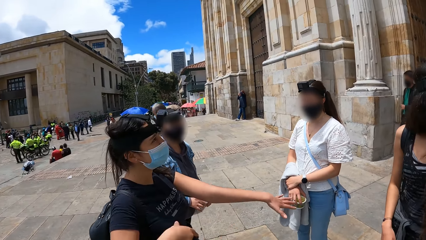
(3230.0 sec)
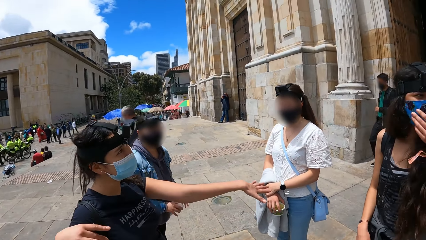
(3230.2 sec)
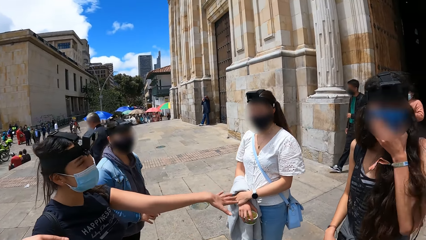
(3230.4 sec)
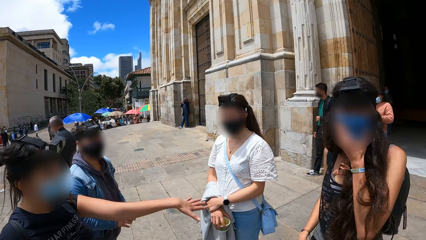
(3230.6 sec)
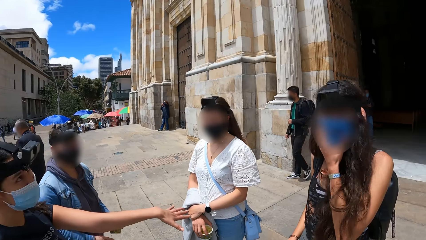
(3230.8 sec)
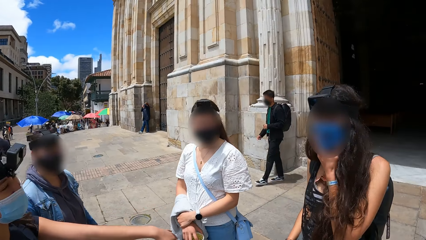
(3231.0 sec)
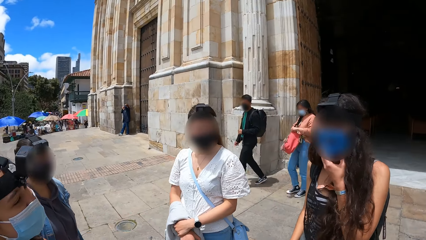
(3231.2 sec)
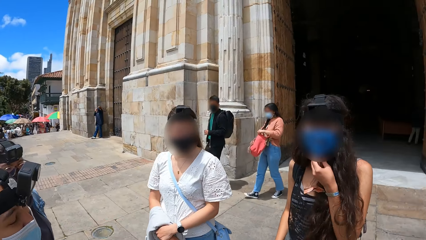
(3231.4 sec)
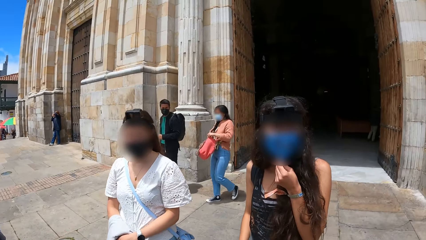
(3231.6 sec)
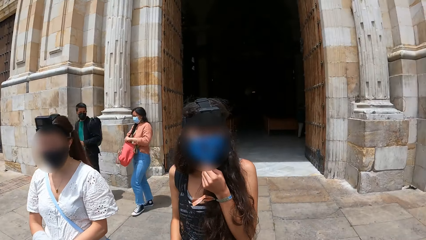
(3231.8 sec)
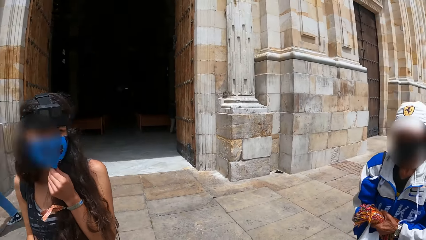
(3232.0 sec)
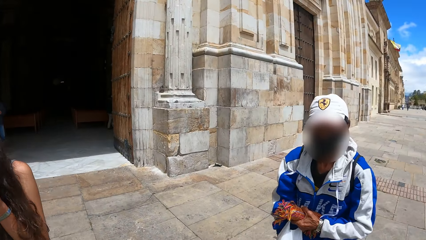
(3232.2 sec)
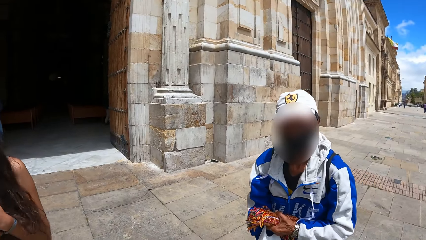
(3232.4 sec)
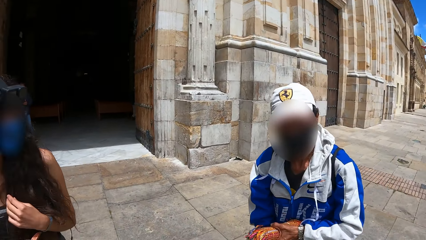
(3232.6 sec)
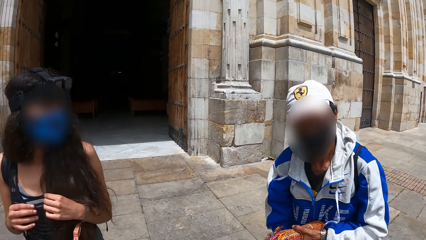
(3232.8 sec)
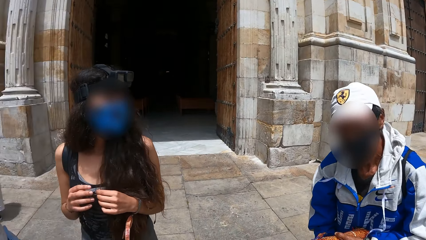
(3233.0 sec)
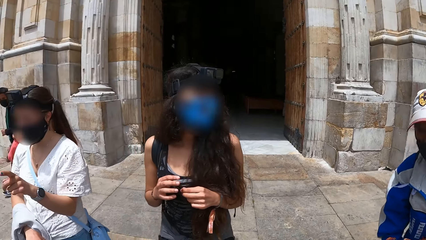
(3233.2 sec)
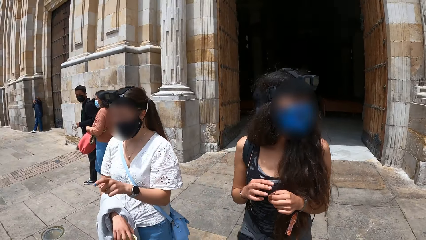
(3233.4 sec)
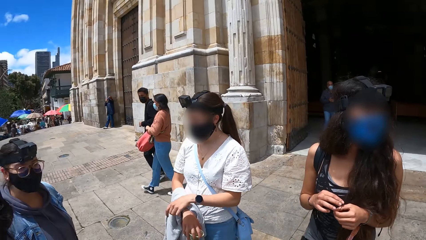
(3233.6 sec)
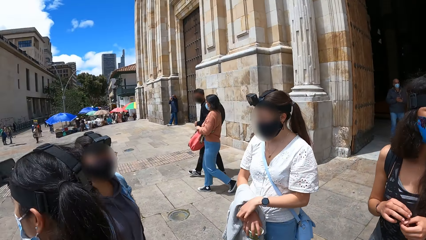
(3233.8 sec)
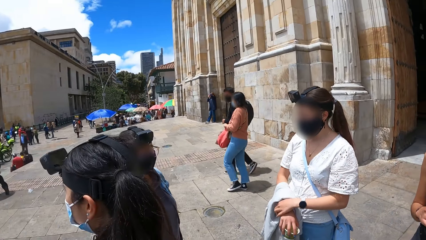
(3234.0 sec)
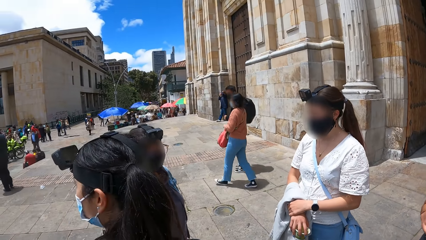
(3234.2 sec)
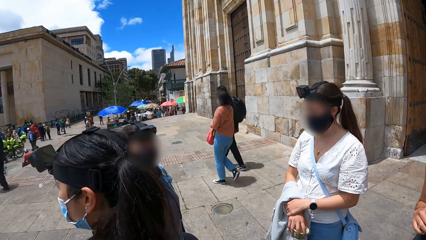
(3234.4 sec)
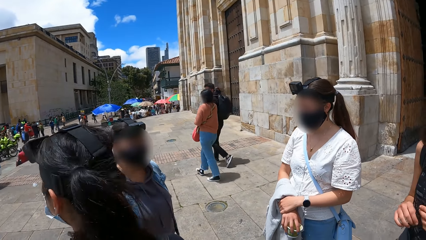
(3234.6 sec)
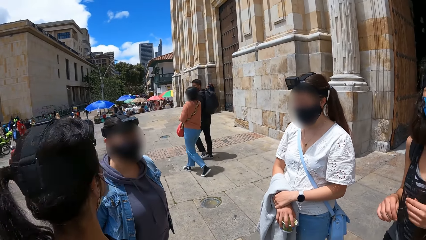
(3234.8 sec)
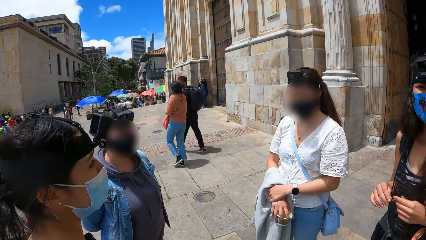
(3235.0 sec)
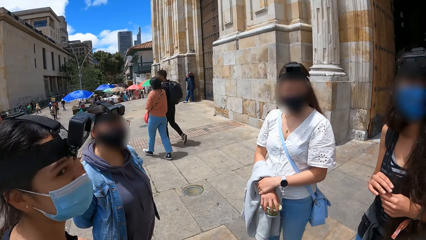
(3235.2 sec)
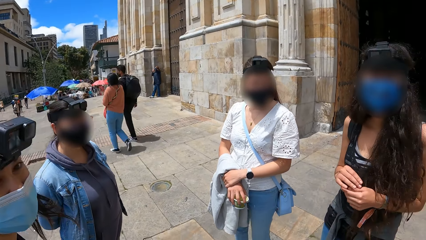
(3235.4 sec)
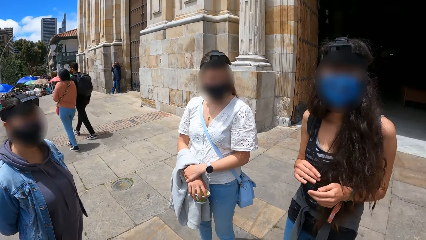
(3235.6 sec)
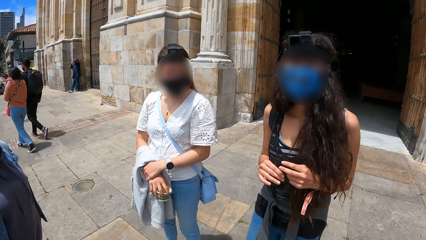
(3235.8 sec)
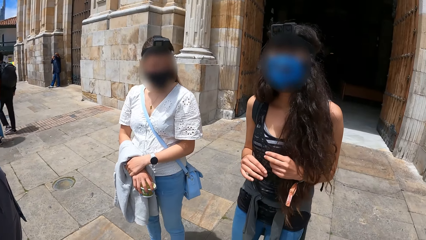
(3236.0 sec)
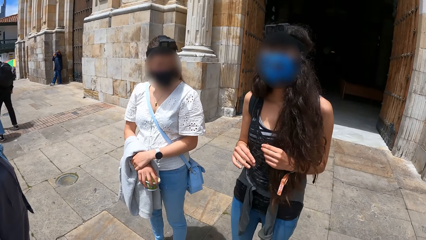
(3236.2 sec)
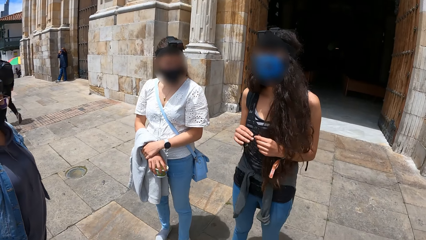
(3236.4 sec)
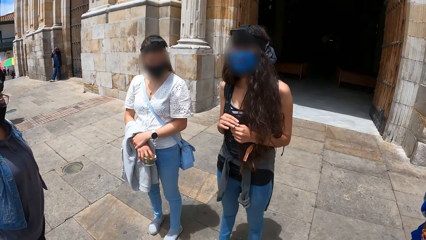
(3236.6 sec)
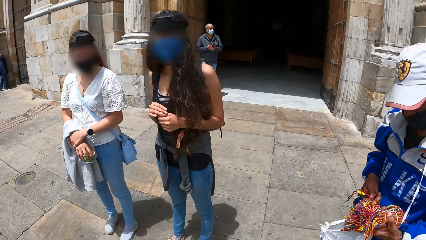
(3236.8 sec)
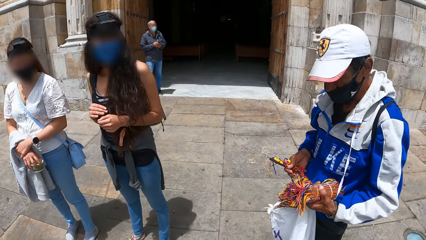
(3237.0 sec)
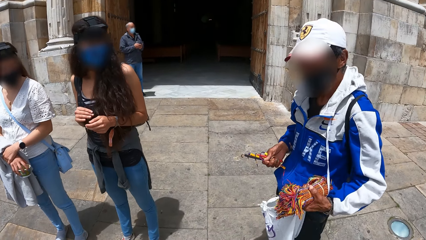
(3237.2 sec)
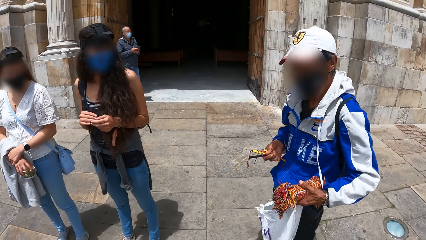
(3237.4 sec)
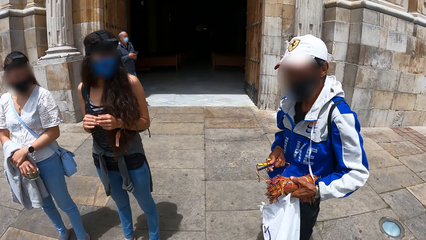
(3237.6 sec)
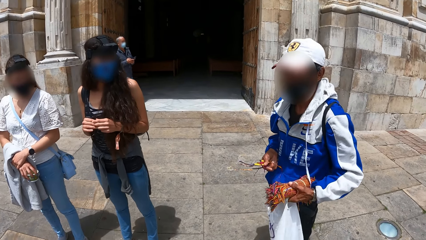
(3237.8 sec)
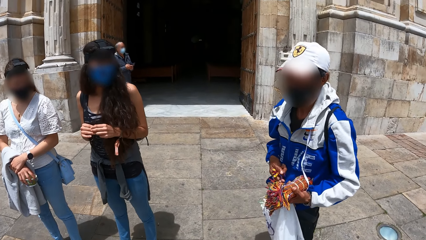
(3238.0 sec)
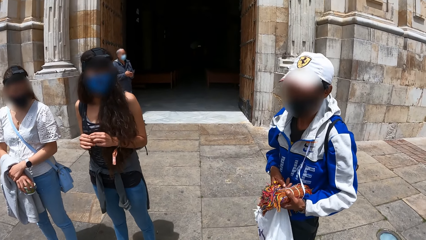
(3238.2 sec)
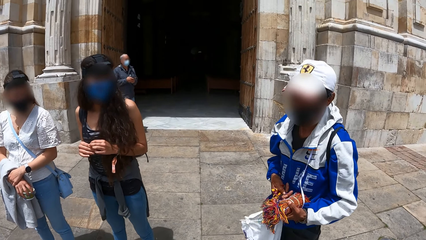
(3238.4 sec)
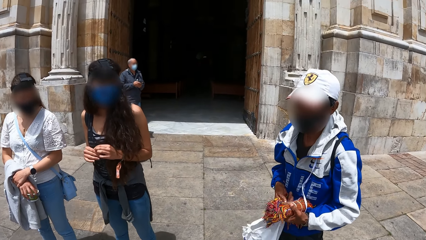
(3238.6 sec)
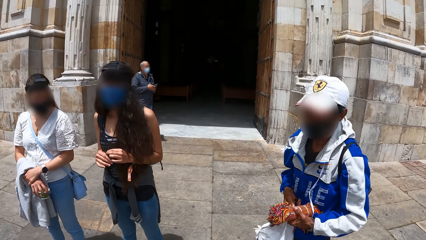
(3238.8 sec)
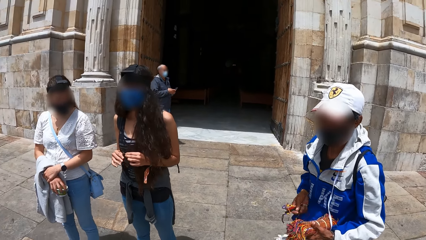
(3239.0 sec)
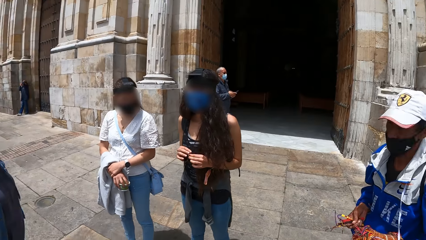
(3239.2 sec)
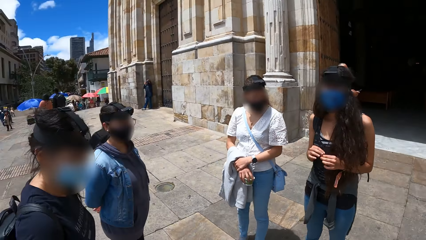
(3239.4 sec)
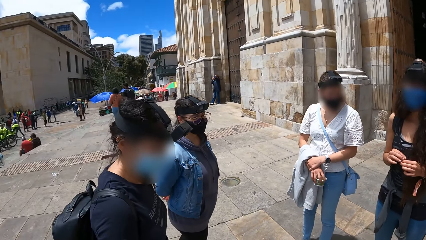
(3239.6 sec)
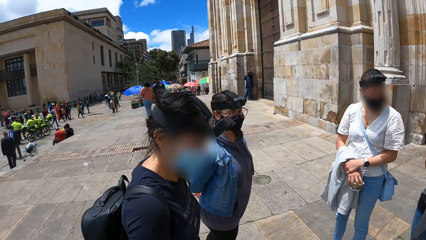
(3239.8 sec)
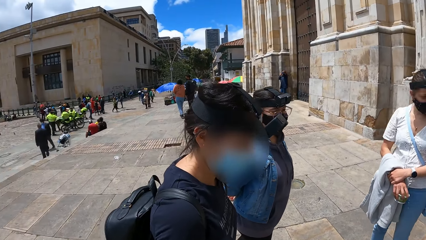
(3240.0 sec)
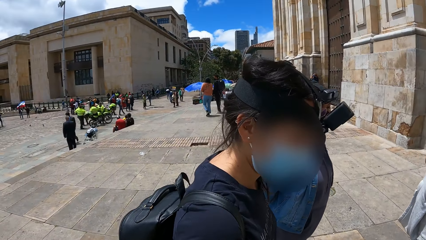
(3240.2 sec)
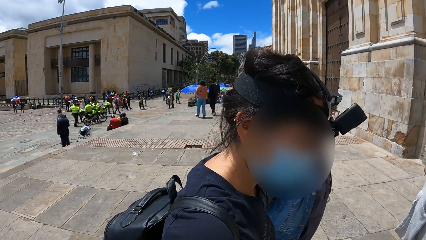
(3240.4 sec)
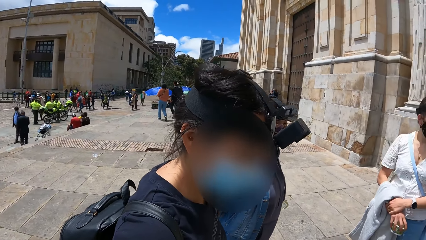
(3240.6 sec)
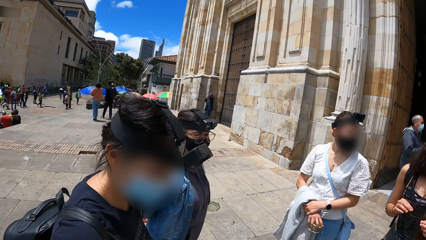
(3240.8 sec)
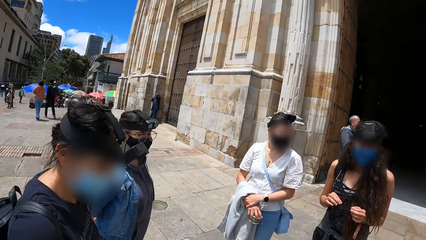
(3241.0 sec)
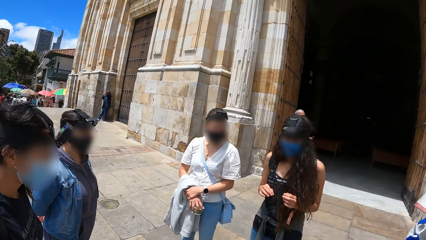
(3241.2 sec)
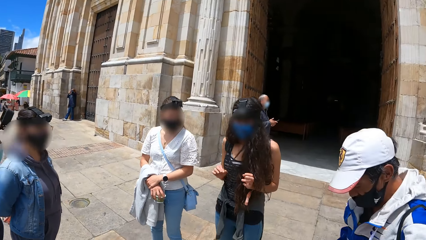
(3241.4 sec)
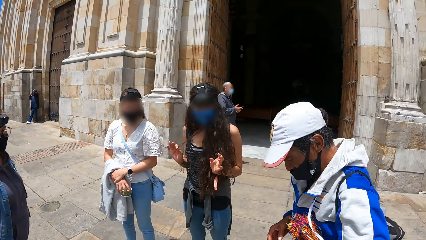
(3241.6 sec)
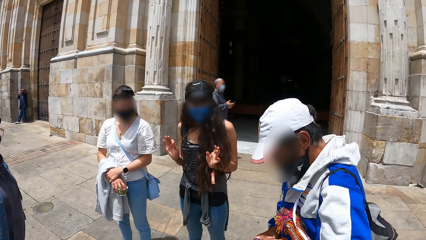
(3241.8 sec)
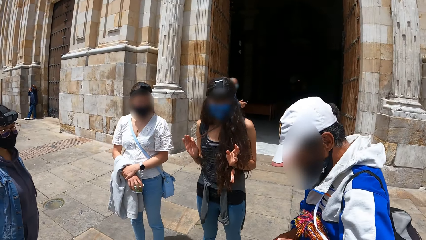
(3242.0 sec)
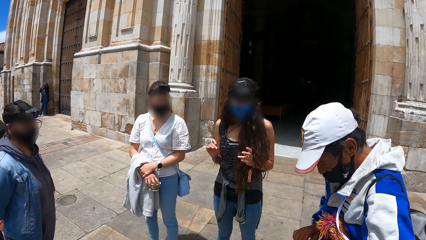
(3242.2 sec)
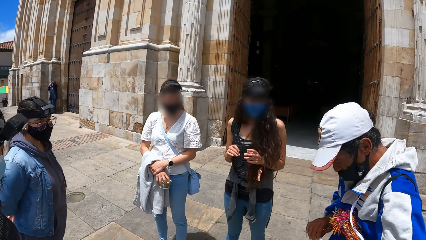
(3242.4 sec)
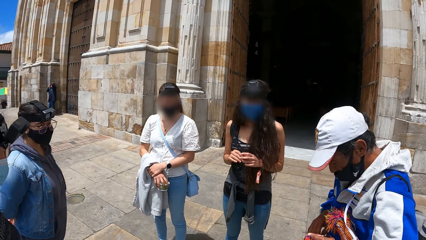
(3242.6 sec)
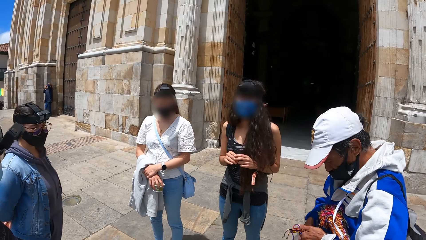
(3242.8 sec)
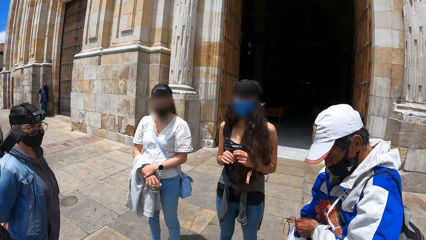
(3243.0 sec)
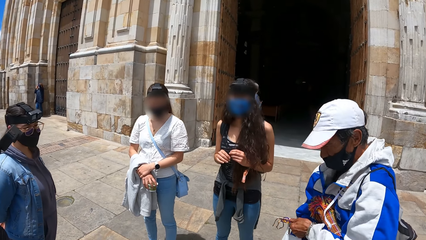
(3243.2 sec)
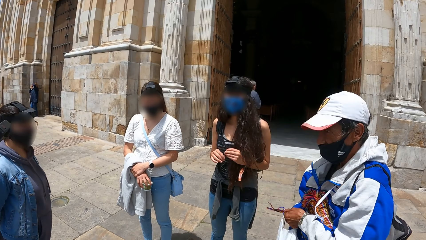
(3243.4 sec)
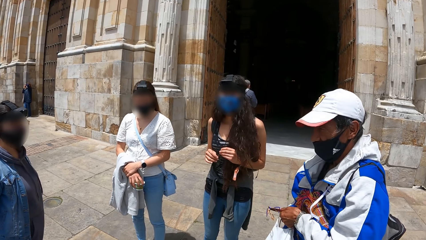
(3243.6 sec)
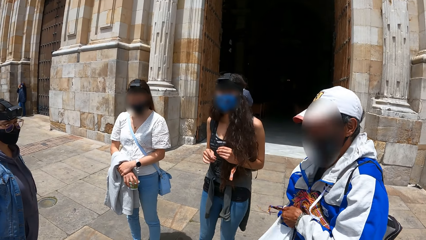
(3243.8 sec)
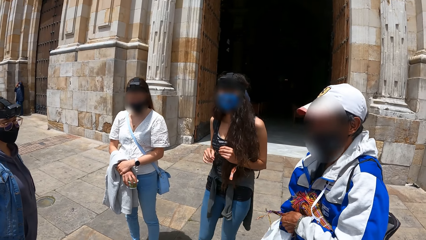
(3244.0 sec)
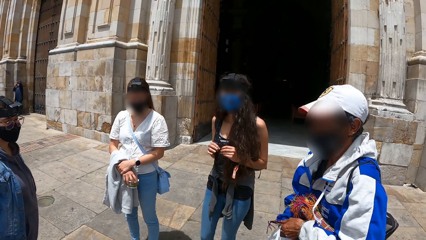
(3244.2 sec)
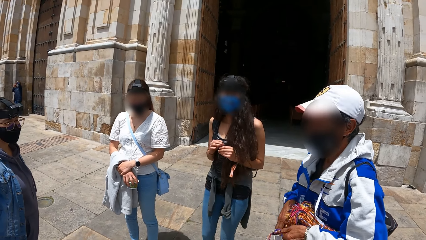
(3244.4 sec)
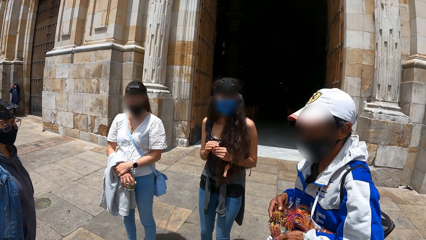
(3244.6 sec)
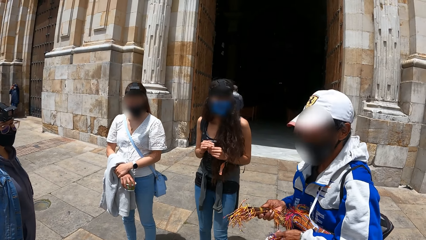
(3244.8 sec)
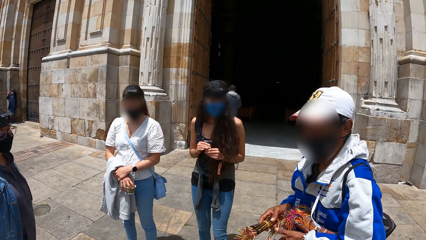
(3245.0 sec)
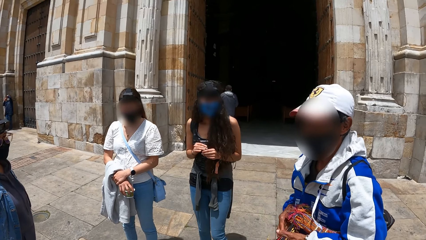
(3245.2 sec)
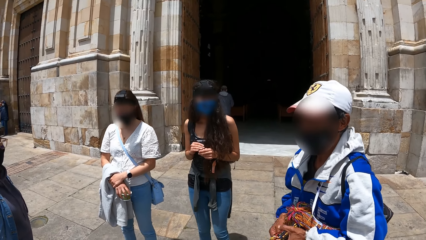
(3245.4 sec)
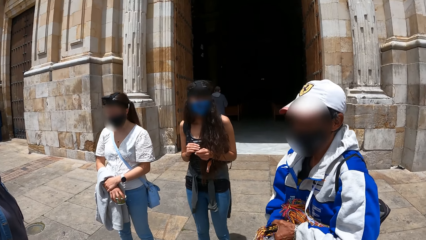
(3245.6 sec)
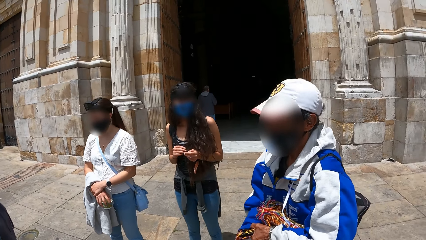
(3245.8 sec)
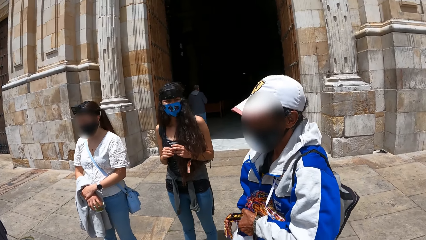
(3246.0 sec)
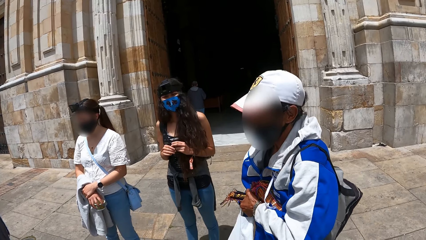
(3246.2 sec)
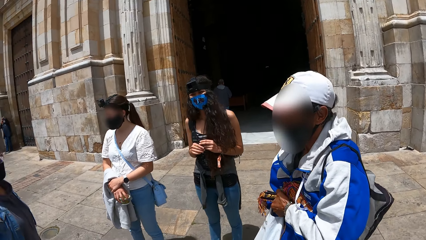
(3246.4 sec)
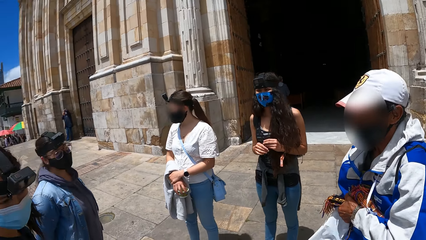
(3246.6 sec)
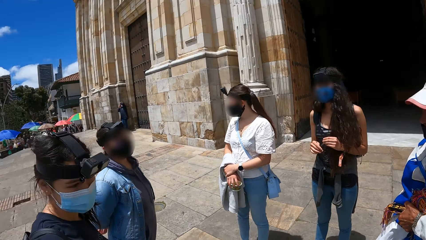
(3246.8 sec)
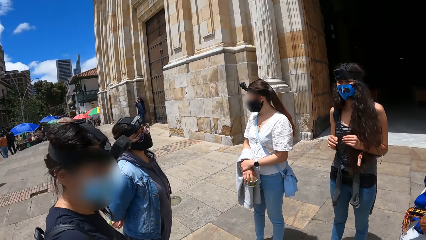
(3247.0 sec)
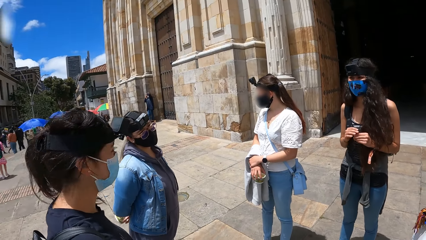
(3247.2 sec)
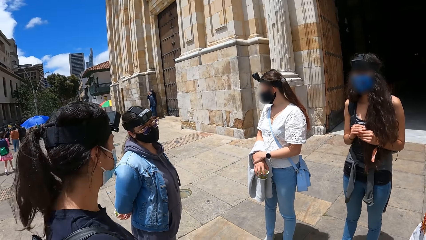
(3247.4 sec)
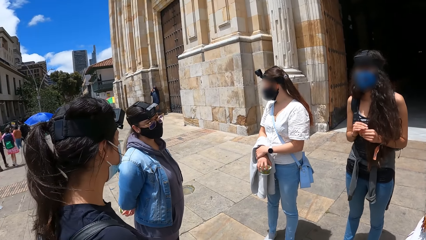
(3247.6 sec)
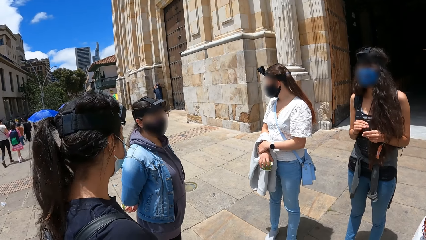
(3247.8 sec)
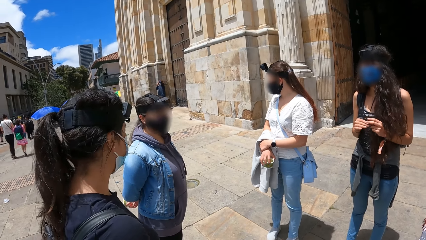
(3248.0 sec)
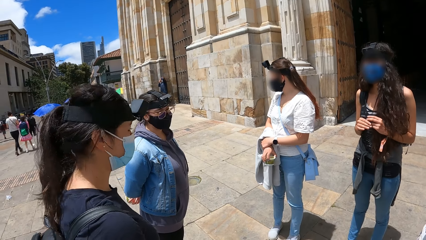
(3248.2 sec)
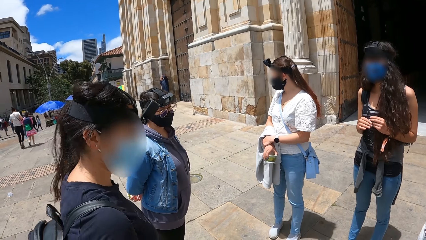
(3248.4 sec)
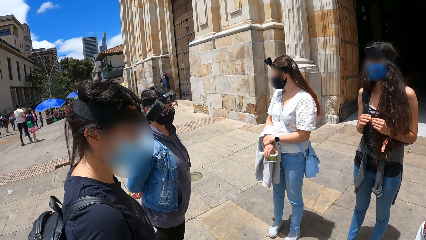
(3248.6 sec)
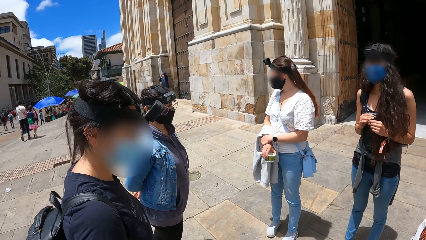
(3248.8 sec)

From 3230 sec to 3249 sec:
The fourth woman touches her face with her left hand. The camera wearer interacts with a man. The fourth woman touches her hair with both hands. The second woman holds her right hand with her left hand. The man touches a bundle of wrist bands in his left hand with his right hand. The man removes a bundle of wrist bands from a carrier bag in his left hand with his right hand. The fourth woman touches her hair with both hands. The man passes the bundle of wrist bands in his right hand to his left hand and removes a bundle of wrist bands from the carrier bag in his left hand with his right hand.
